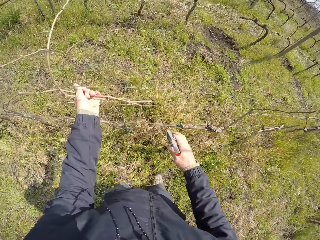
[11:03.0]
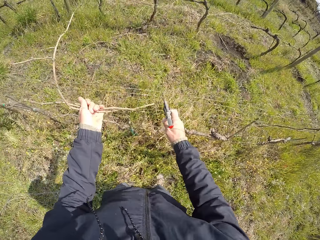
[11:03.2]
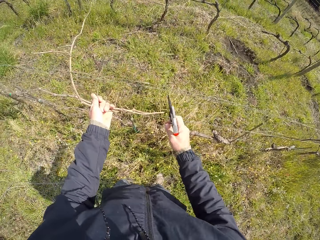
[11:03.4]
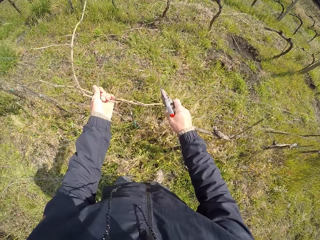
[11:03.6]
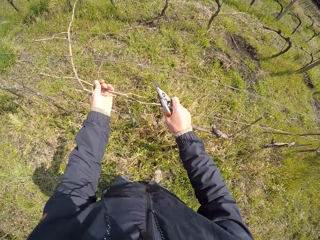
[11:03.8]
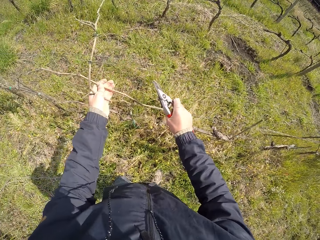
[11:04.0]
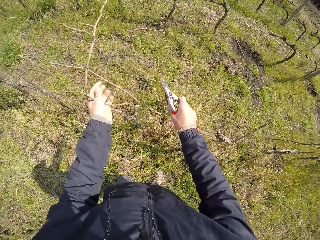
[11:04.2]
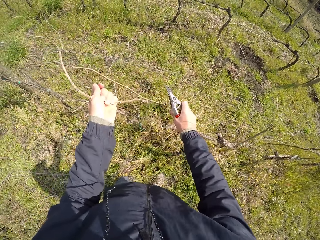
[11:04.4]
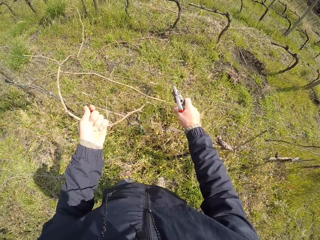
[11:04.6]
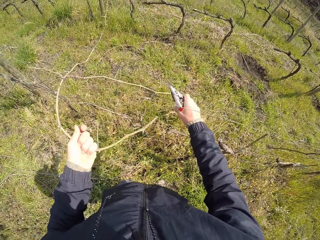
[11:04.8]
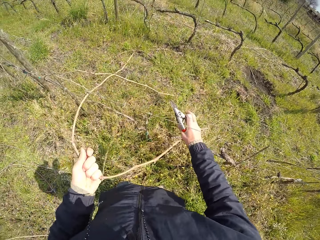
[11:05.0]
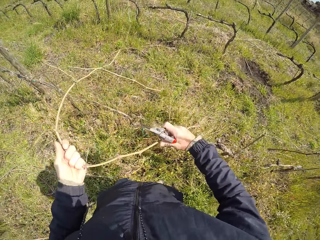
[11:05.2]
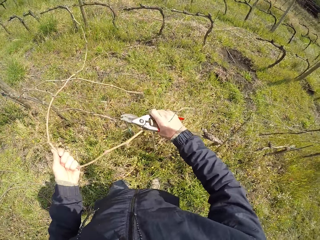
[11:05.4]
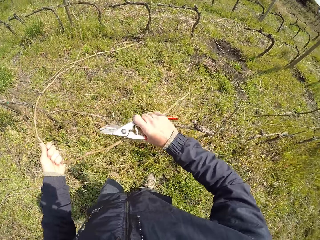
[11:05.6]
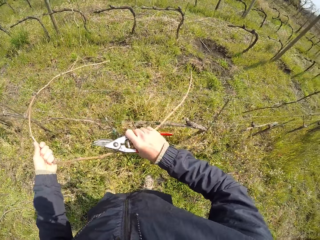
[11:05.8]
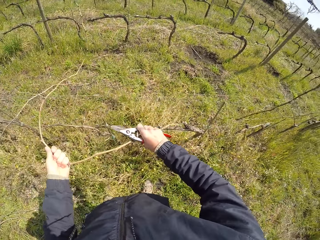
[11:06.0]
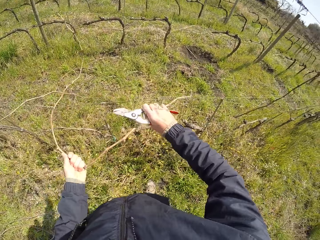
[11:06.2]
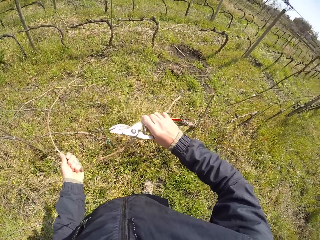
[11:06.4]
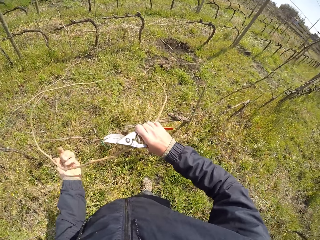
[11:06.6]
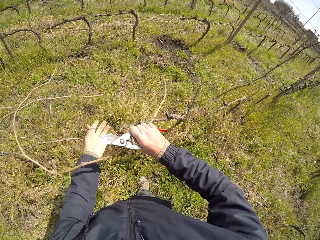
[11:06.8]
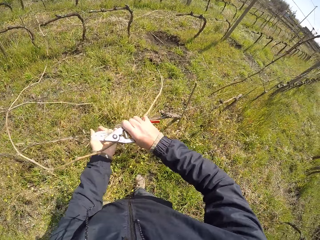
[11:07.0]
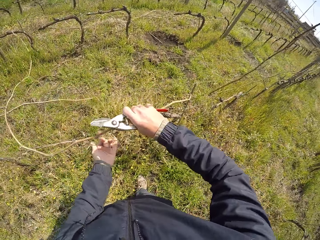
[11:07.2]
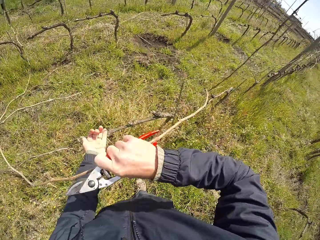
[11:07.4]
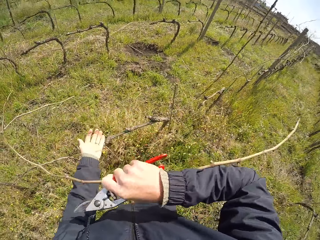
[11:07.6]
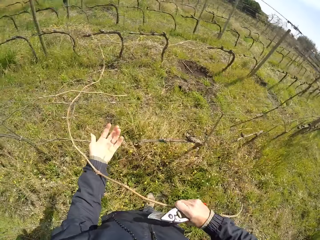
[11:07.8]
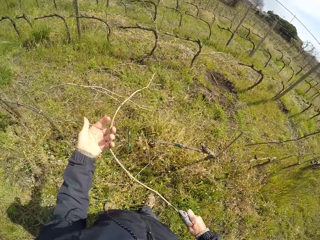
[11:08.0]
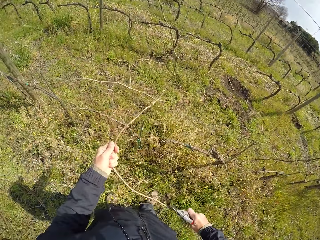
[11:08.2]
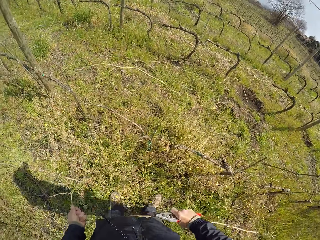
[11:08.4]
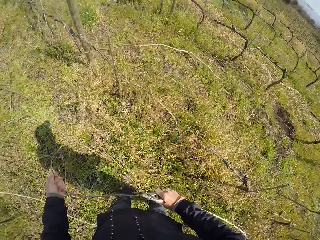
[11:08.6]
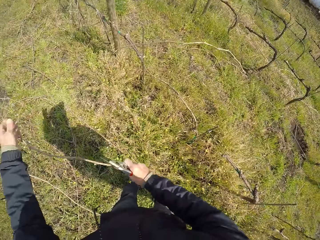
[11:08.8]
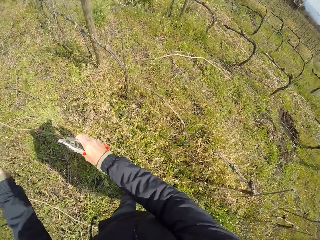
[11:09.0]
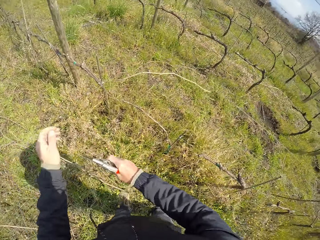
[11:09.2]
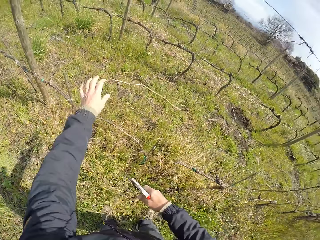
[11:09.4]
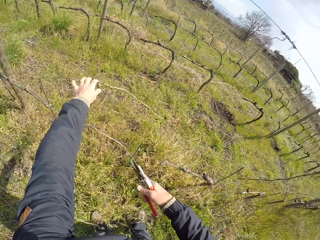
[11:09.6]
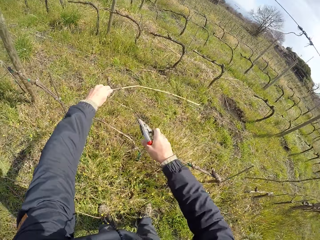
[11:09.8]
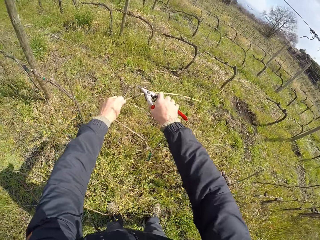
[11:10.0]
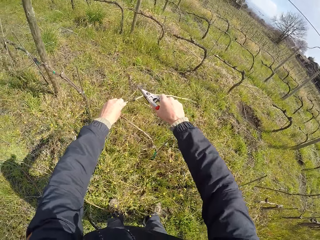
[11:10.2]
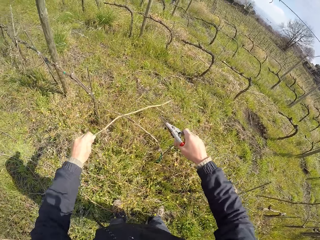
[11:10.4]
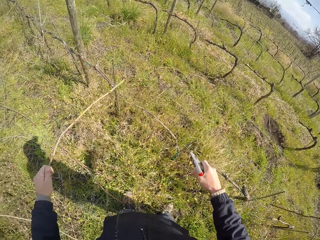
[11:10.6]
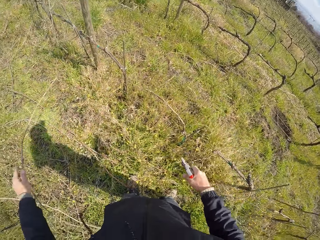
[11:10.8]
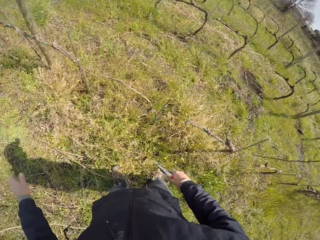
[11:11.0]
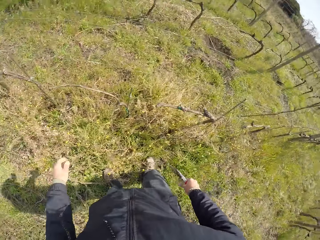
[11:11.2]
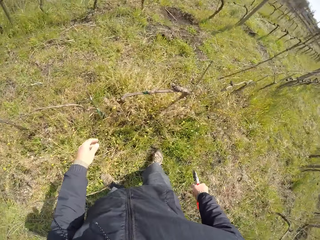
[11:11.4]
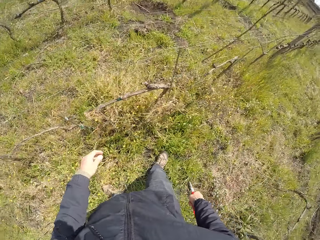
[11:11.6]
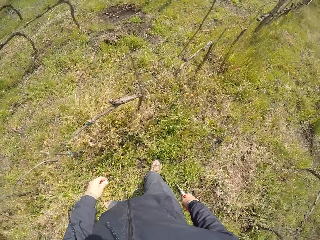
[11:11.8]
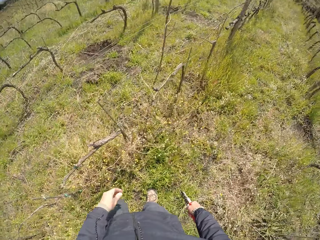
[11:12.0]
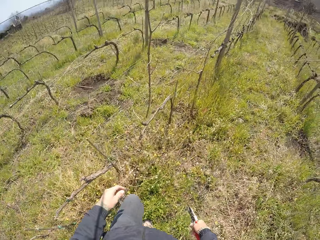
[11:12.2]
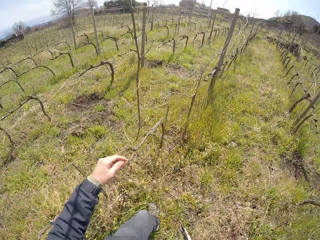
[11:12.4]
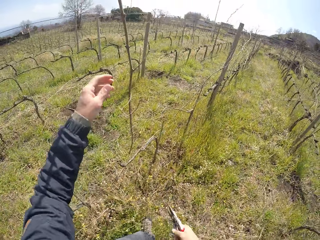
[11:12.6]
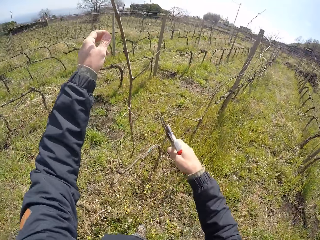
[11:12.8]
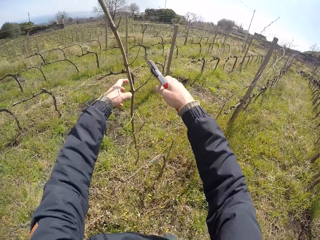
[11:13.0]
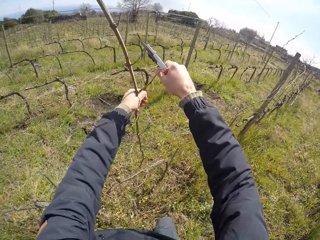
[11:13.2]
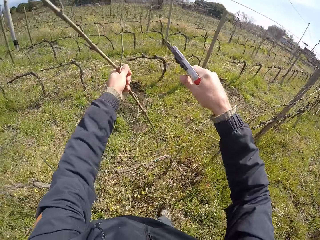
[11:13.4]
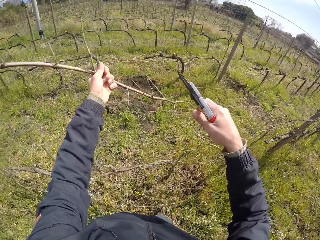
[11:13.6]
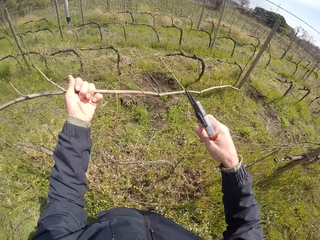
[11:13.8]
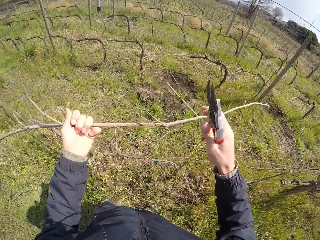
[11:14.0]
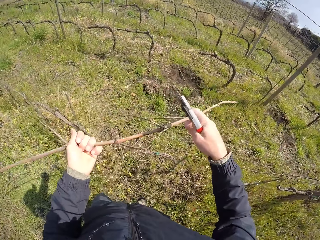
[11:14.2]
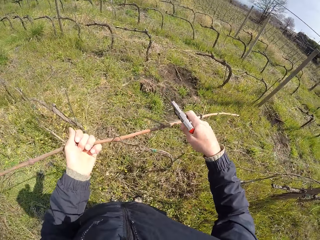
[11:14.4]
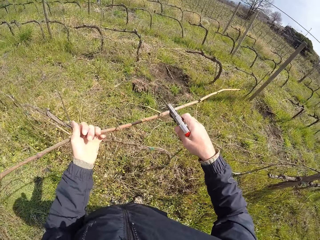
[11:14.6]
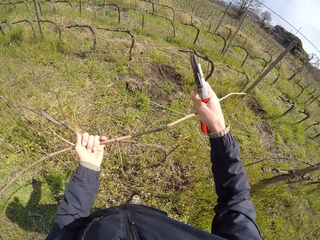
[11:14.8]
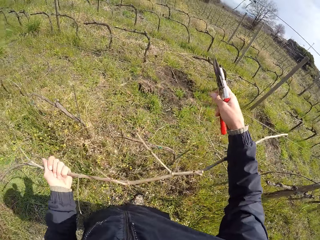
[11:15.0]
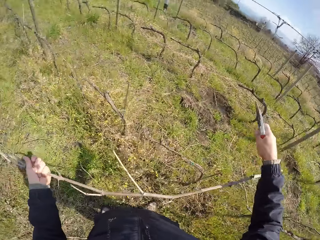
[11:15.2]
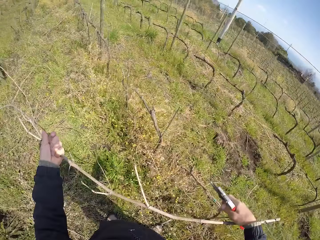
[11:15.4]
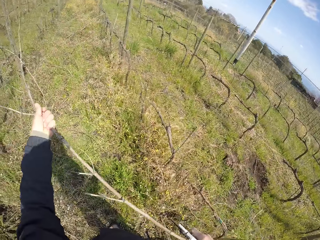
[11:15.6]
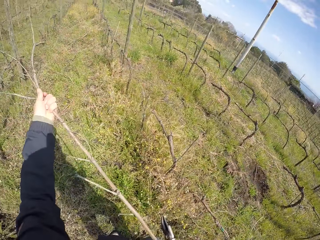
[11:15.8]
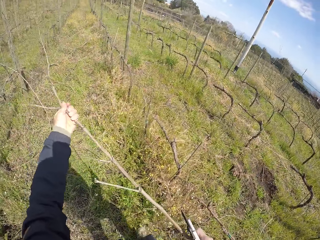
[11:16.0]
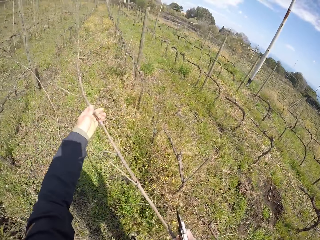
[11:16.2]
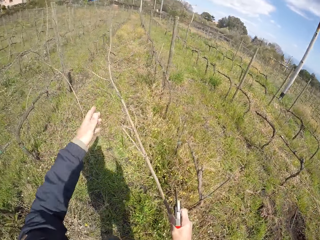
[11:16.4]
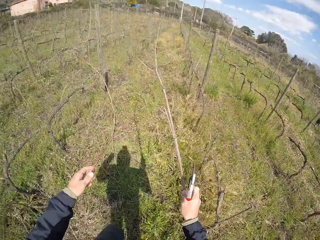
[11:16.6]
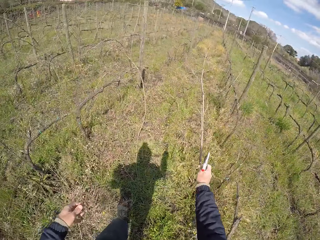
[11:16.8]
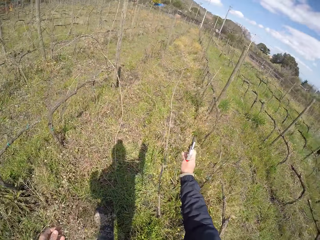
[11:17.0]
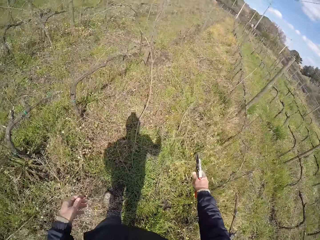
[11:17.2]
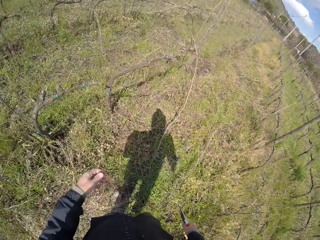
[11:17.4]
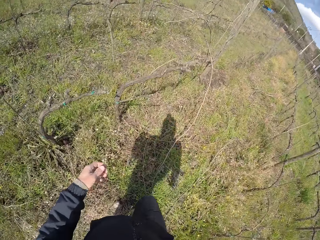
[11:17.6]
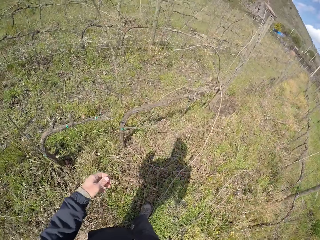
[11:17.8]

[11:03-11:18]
The camera wearer pulls the stick. He drops the stick on the floor with his left hand. He picks a stick on the wired fence with his left hand. He prunes the stick with the pruner in his right hand. He drops the stick on the floor with his left hand. He walks a few steps. He picks a stick on the wired fence with his left hand. He prunes the stick with the pruner in his right hand. He drops the stick on the floor with his right hand. He pulls the stick.

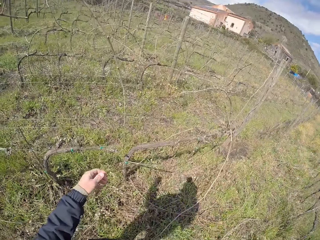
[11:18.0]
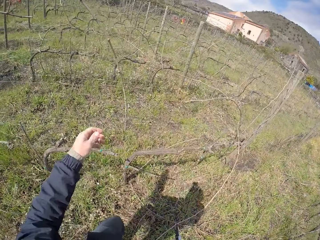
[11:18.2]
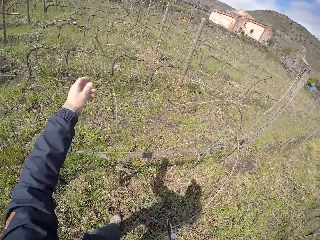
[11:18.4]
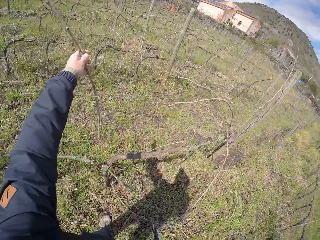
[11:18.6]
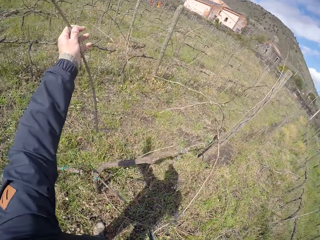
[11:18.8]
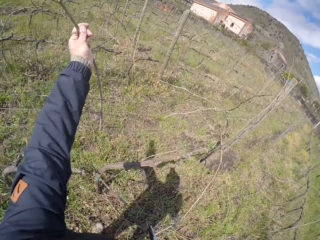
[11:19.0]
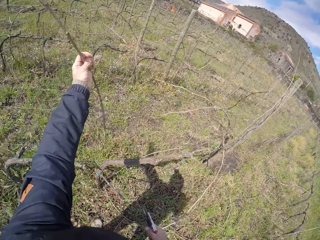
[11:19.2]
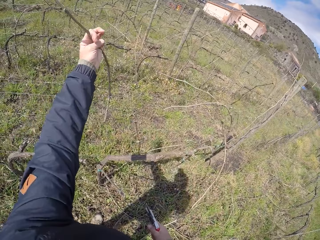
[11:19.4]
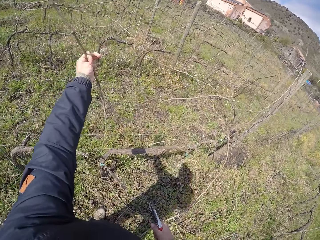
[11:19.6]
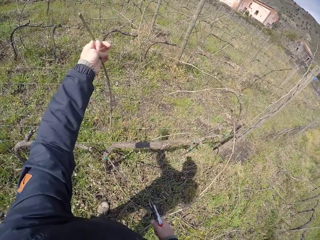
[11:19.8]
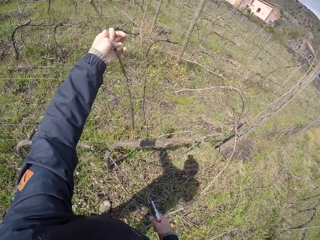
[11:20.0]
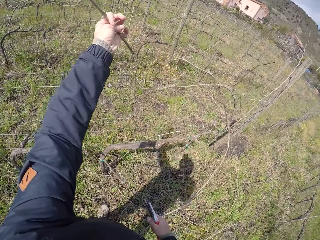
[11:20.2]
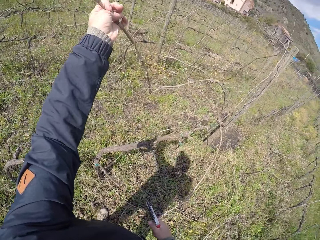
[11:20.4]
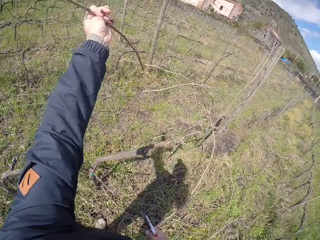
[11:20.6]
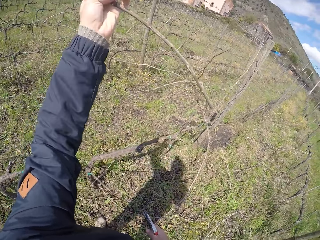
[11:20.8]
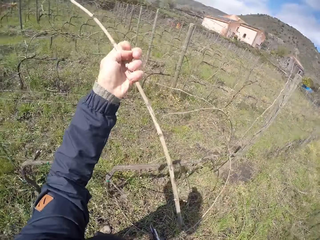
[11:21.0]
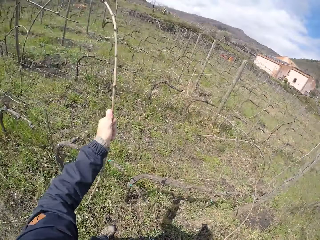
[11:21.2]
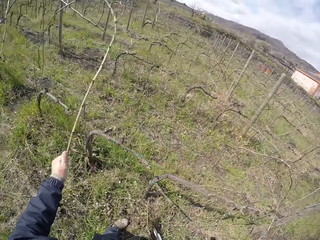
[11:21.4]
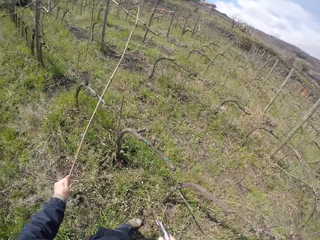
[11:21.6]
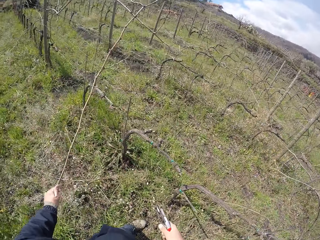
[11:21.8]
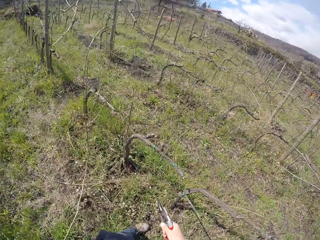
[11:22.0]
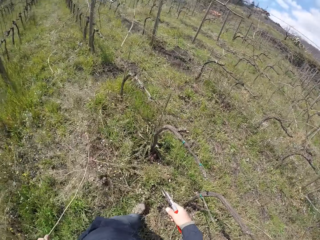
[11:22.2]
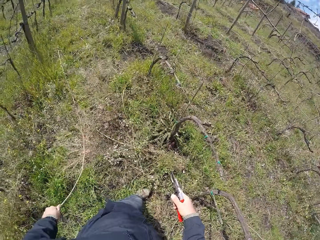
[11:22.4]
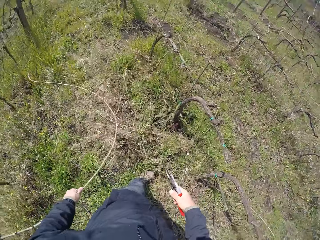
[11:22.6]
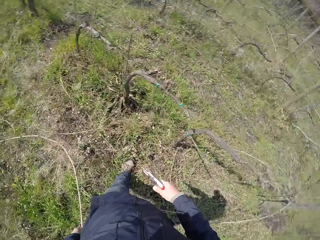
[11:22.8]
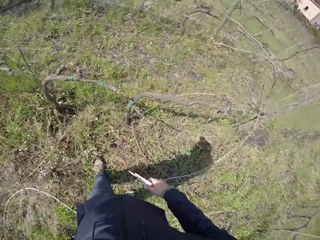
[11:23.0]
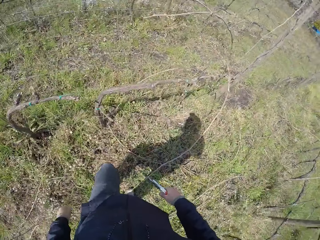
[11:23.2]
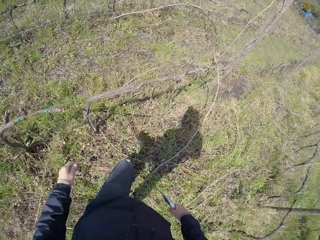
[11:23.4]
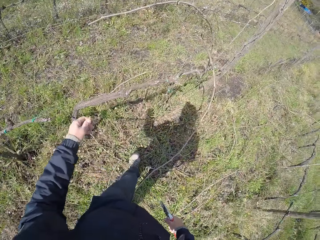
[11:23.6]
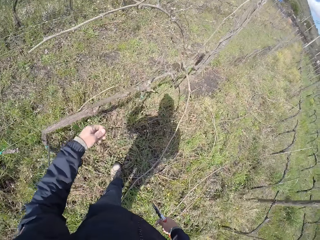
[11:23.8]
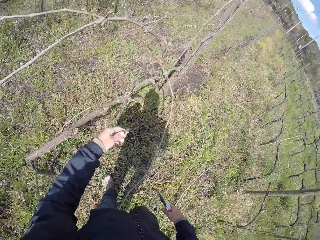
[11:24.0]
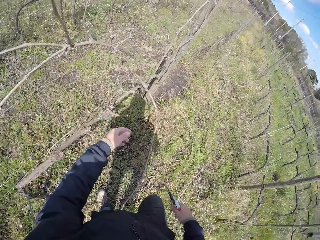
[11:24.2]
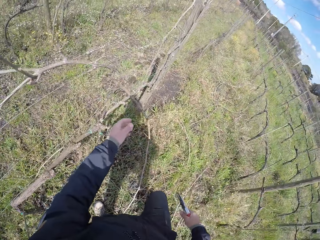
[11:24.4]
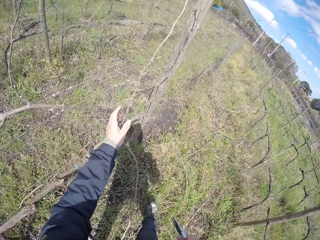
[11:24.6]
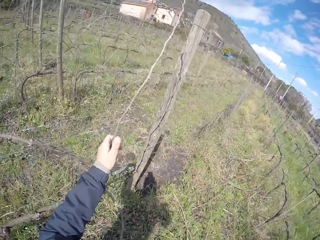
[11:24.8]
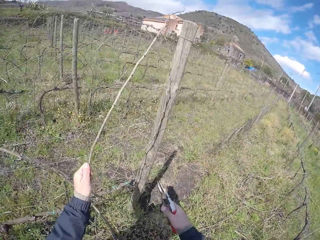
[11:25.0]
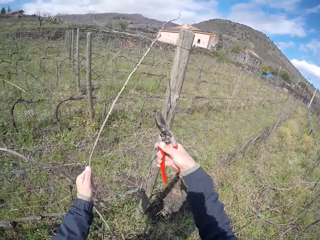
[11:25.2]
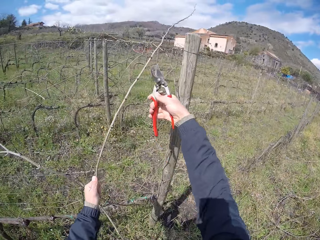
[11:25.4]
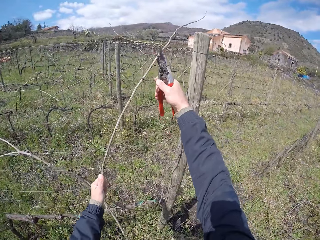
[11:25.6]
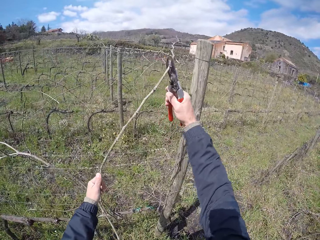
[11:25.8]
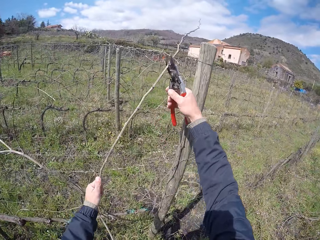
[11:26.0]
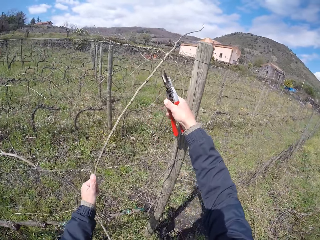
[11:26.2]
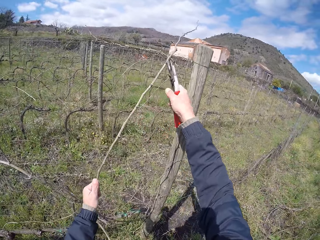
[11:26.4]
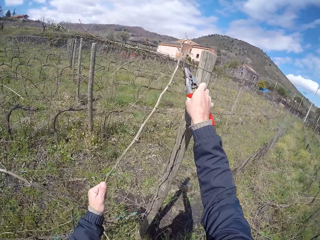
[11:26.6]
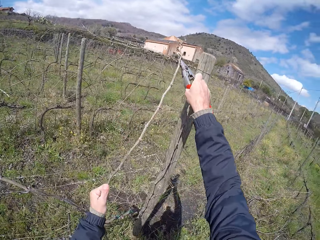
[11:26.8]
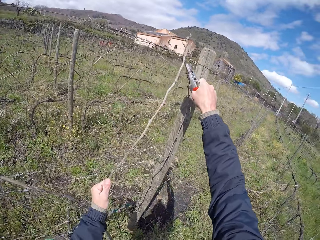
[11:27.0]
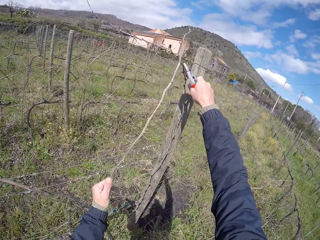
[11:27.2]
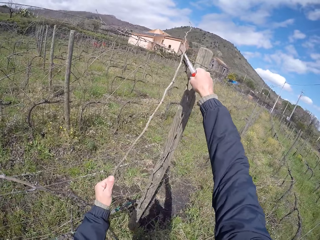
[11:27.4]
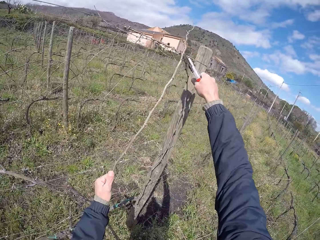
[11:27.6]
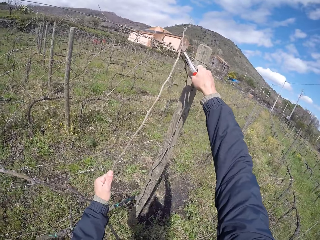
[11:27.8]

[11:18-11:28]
The camera wearer picks a stick on the wired fence with his left hand. He drops the stick on the floor with his right hand. He picks a stick on the wired fence with his left hand. He prunes the stick with the pruner in his right hand.
